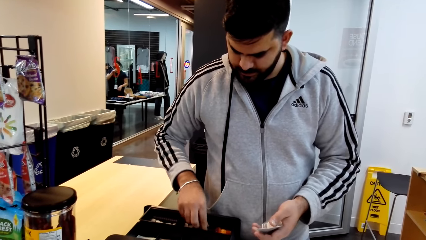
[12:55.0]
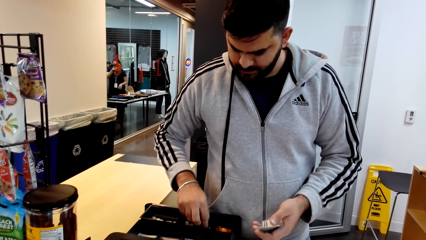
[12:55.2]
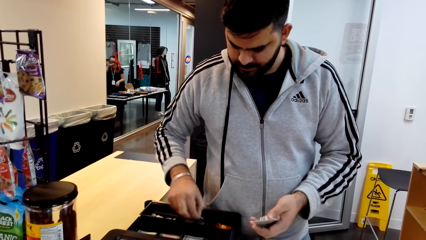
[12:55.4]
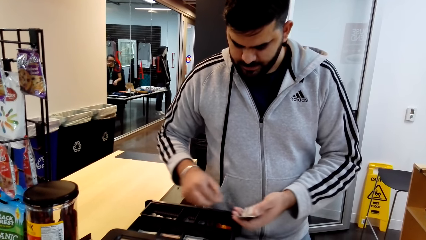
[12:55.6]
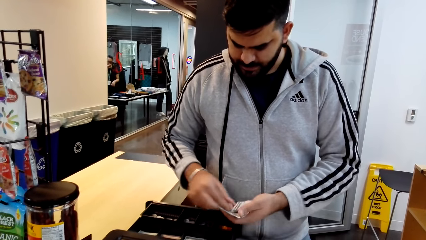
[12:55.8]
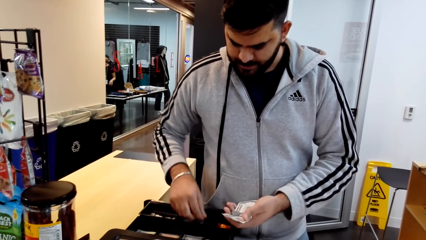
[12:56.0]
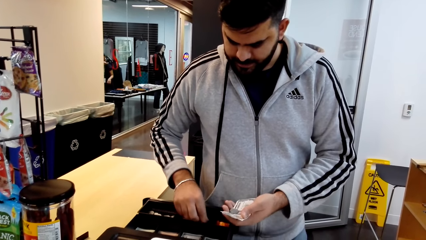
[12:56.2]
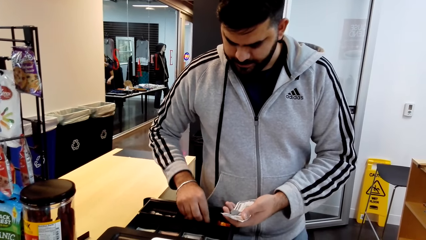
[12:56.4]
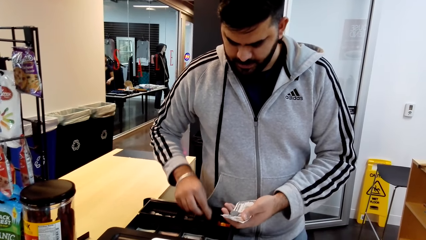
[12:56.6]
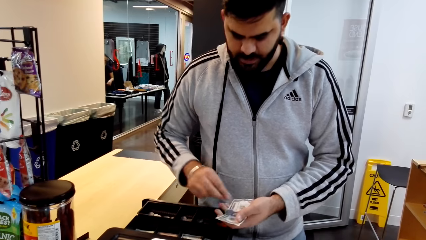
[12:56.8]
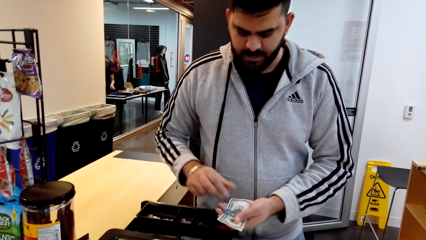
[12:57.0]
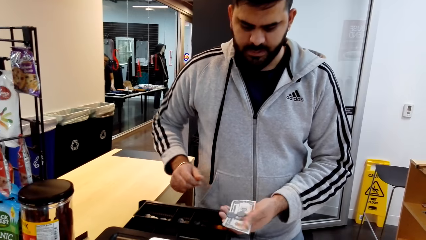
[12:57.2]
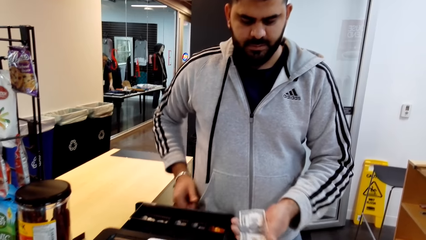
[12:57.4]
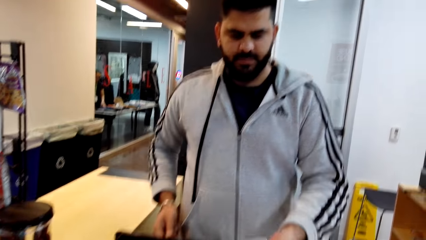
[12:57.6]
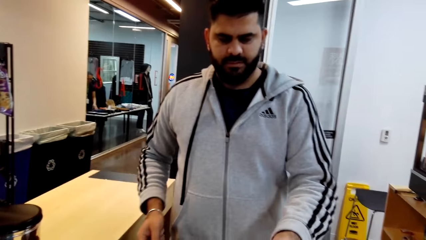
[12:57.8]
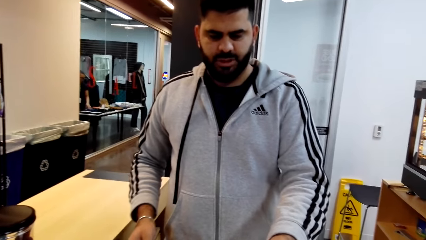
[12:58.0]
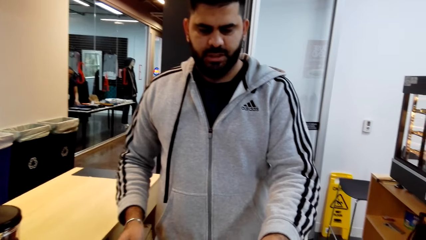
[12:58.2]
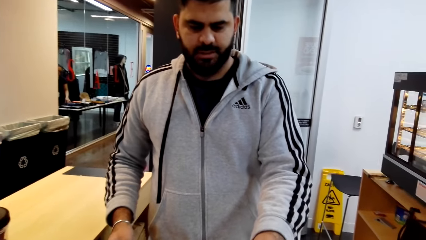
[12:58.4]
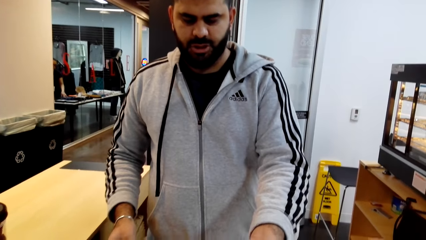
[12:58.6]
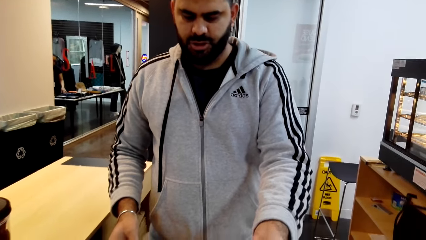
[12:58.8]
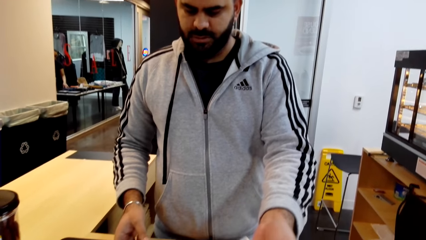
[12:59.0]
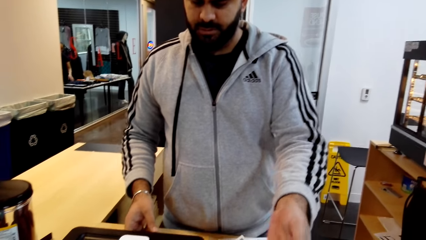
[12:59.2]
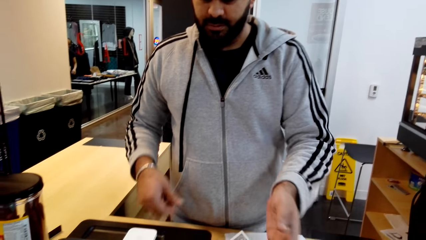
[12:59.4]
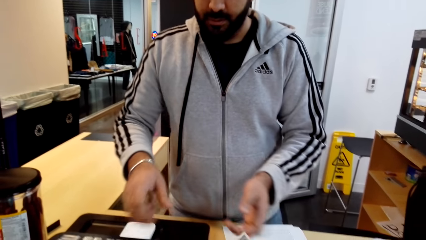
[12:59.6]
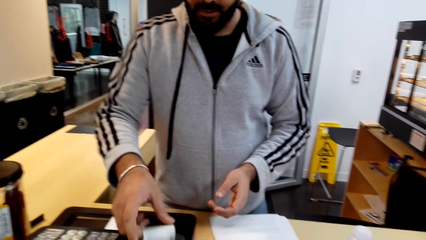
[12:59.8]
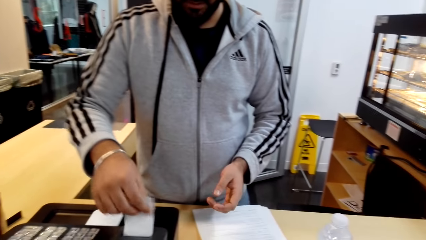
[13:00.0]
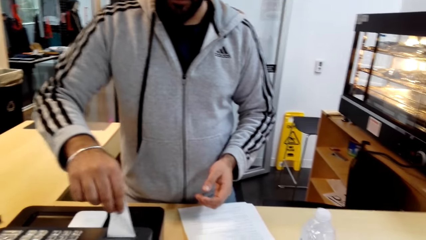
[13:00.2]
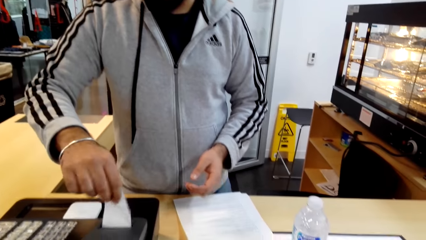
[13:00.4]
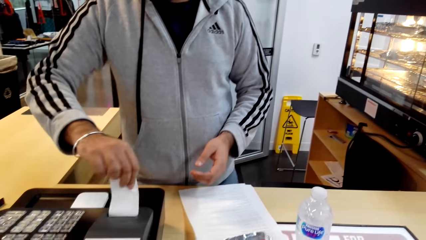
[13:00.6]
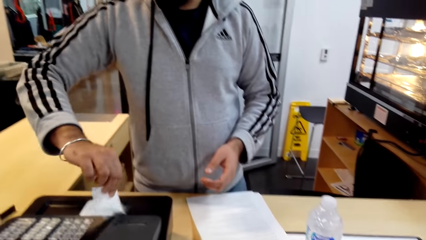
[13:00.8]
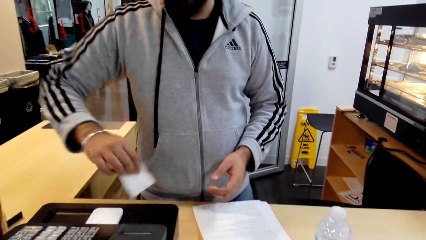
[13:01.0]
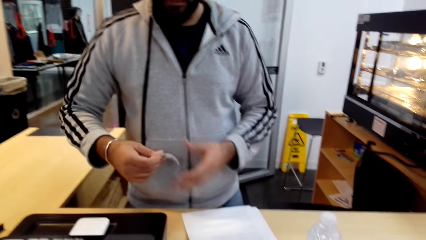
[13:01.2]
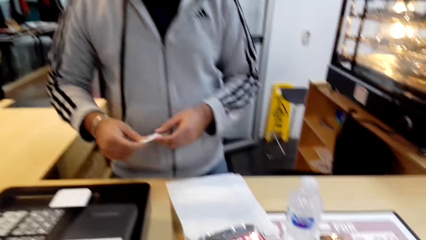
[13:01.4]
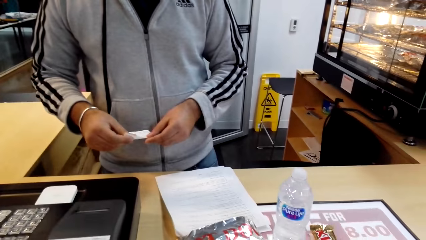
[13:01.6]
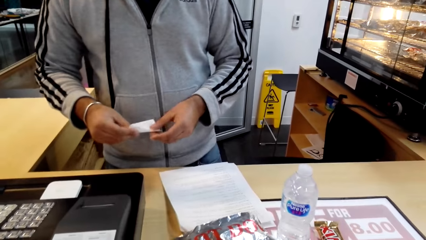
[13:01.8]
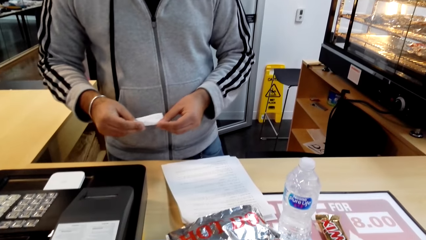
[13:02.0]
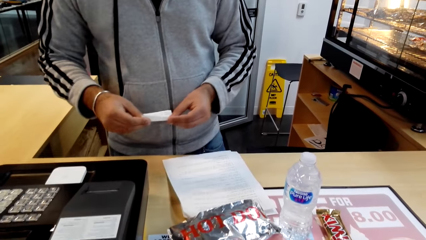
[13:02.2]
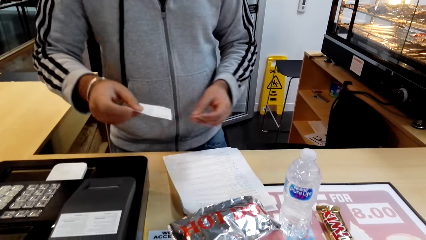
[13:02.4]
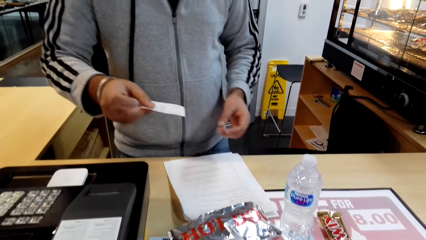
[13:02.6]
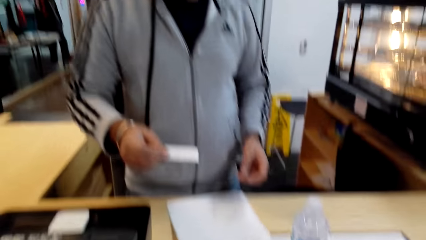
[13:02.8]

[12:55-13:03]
A cashier counts money. The camera wearer looks around a supermarket. The cashier gives the camera wearer money. The cashier cuts a receipt. The camera wearer interacts with the cashier.

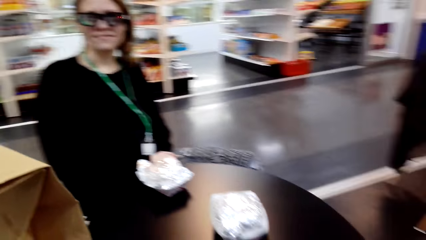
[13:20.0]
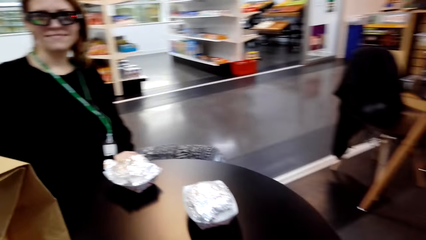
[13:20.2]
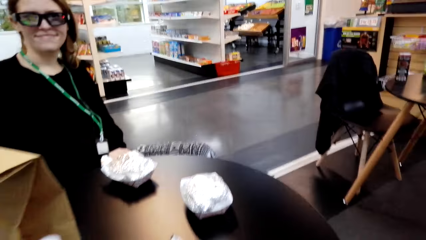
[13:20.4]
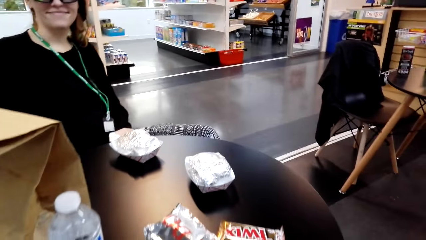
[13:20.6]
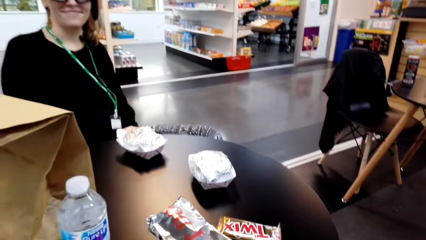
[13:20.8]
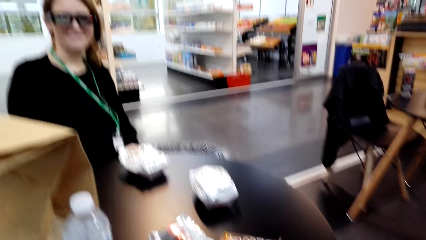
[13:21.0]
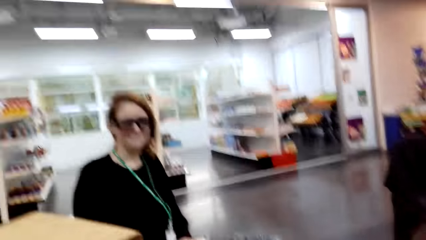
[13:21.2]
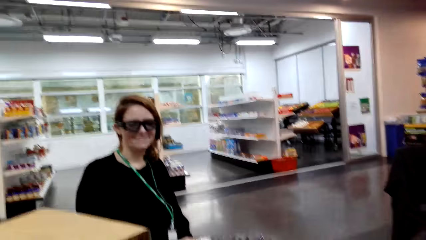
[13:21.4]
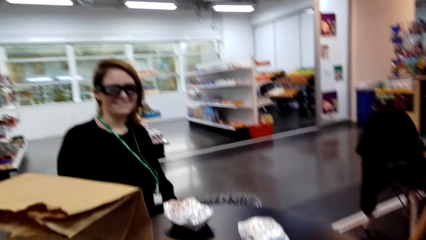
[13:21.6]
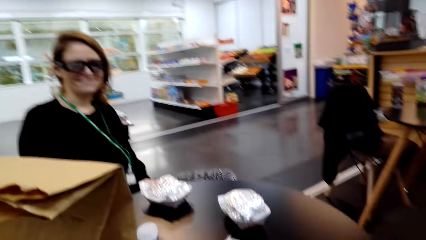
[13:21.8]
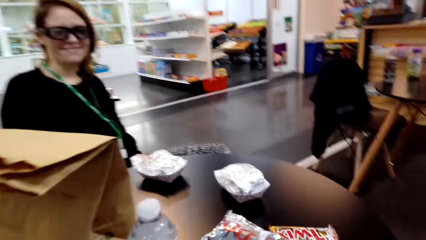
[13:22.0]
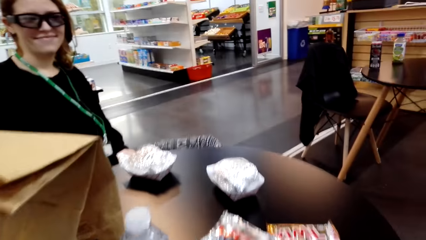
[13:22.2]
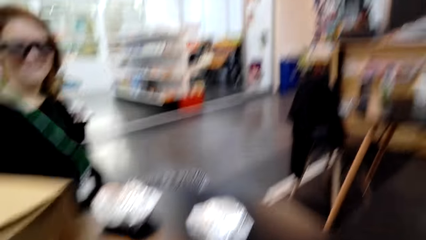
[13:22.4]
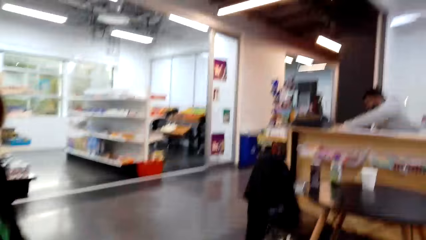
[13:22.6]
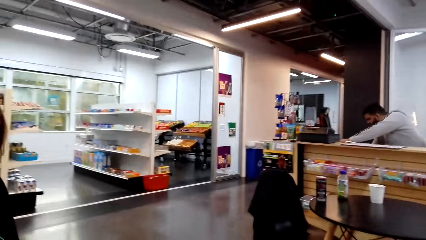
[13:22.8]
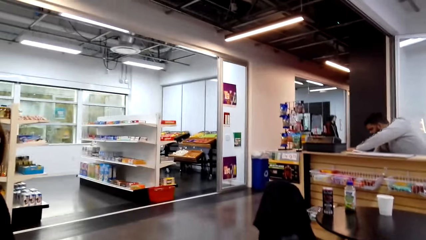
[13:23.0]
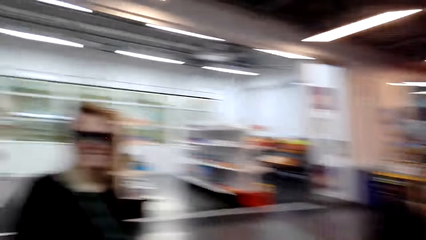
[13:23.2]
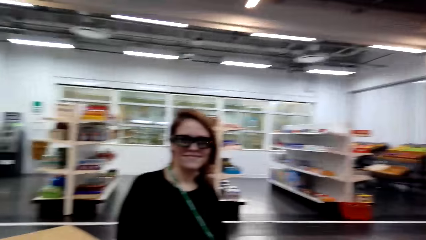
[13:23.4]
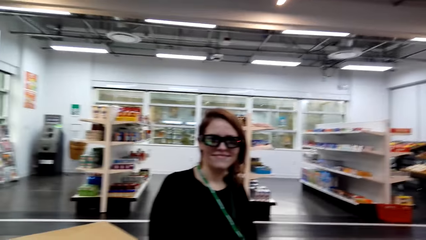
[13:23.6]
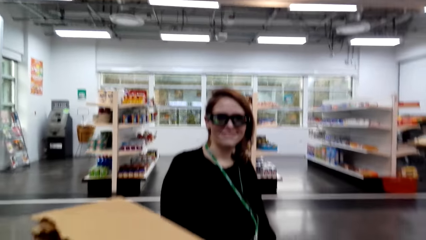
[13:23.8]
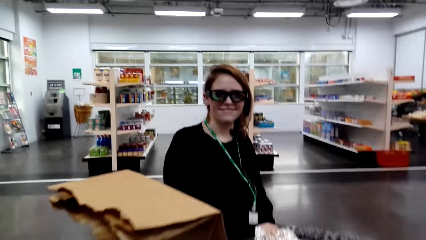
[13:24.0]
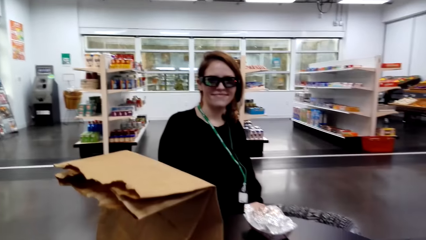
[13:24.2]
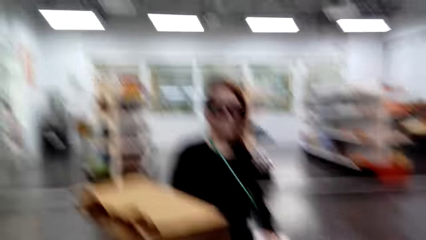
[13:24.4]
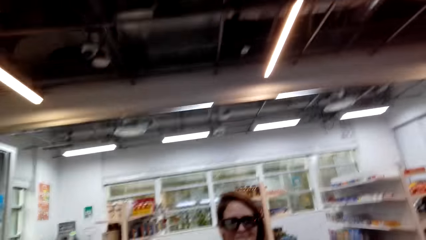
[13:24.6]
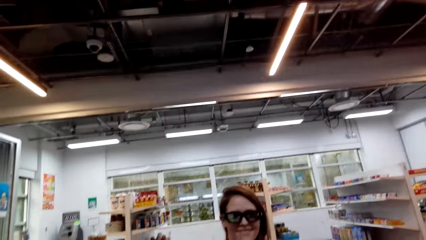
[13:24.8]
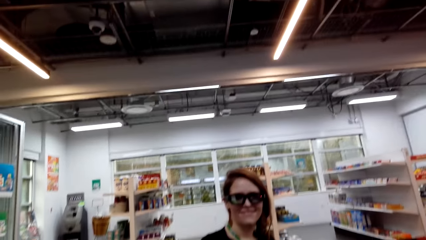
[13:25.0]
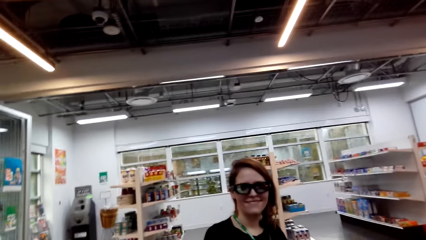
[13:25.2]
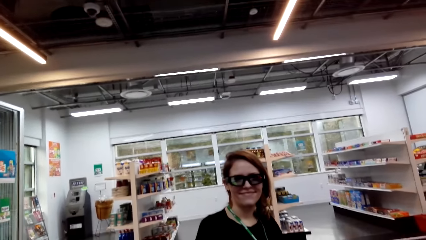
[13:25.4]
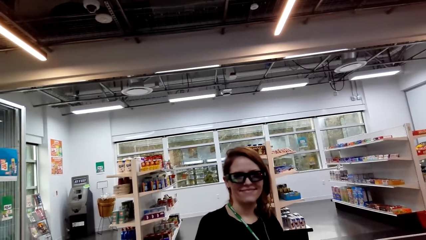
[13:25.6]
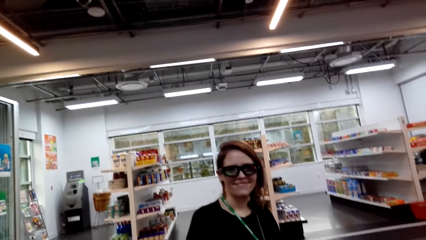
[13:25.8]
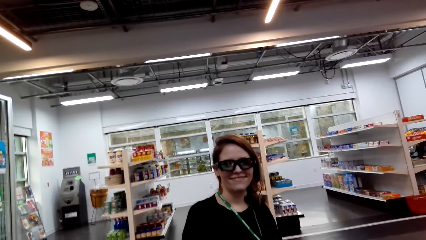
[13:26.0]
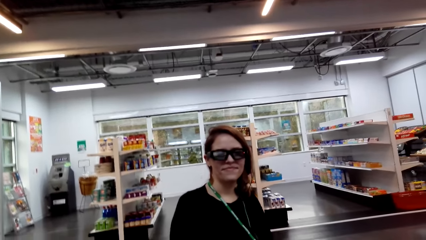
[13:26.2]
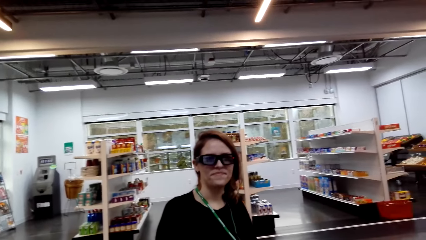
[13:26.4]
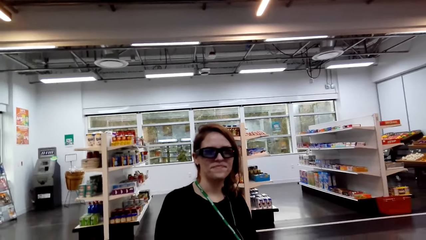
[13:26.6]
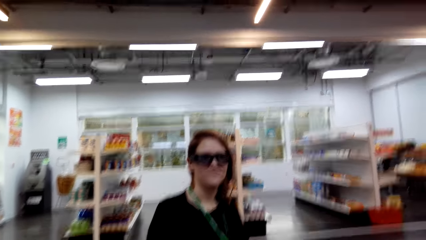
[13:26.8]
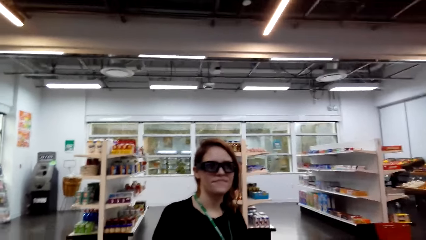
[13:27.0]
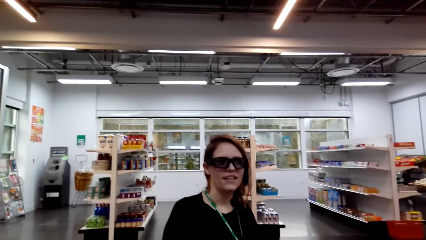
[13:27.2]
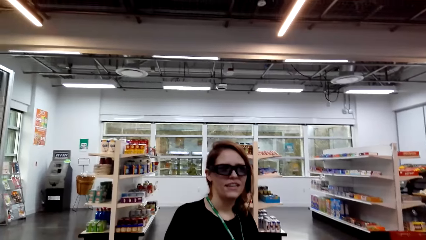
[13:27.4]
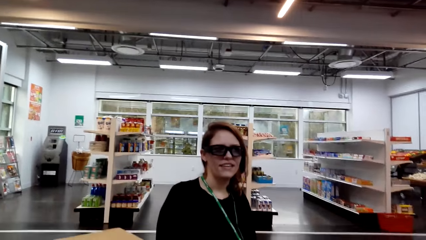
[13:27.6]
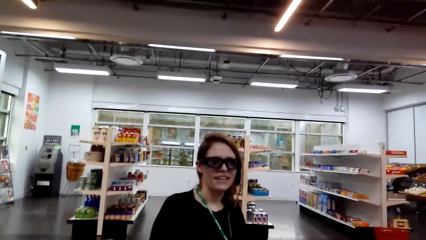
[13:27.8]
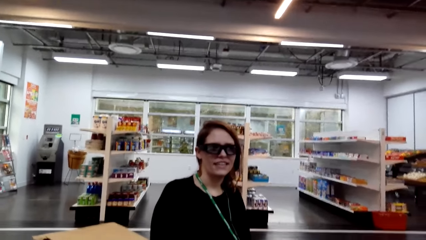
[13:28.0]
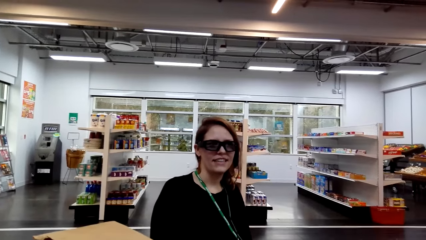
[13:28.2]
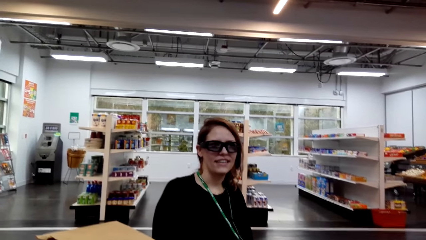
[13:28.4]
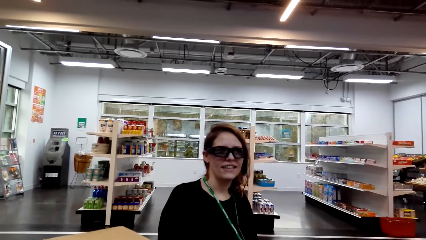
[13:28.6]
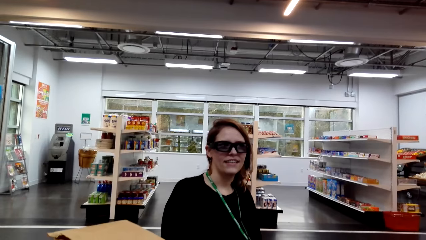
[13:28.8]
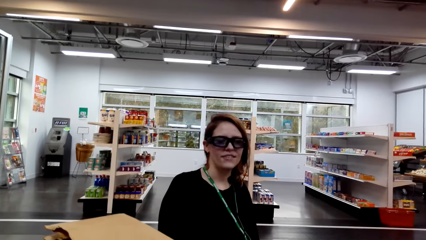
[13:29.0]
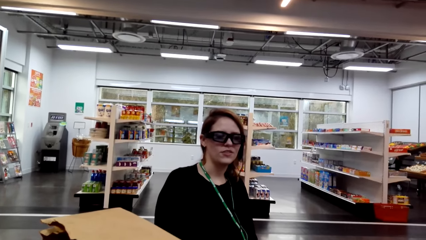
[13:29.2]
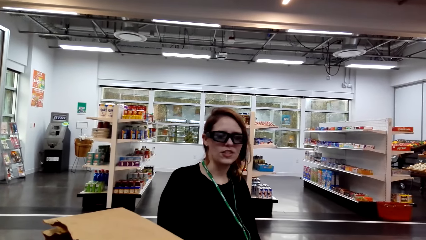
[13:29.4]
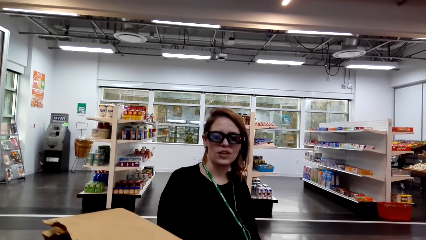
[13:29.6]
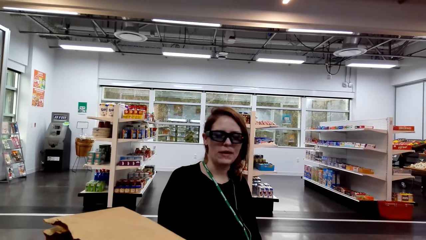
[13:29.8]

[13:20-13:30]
The camera wearer looks around a supermarket. They converse with a woman. The woman replies to the camera wearer. The camera wearer looks around the supermarket.
